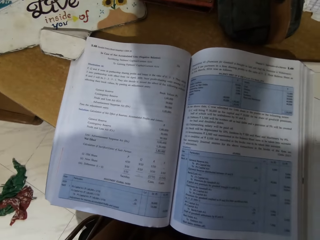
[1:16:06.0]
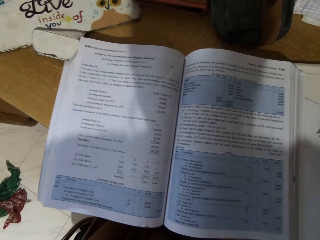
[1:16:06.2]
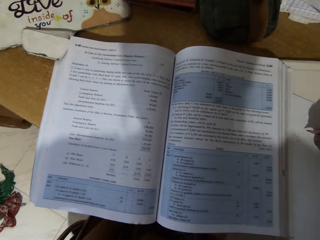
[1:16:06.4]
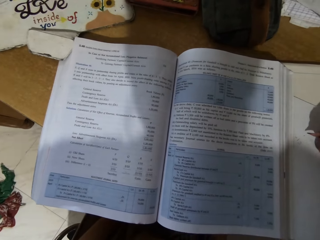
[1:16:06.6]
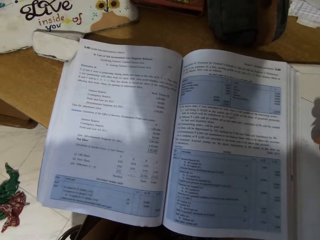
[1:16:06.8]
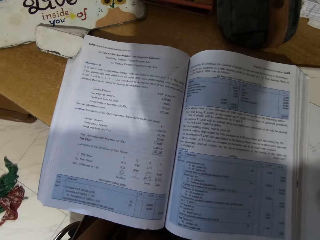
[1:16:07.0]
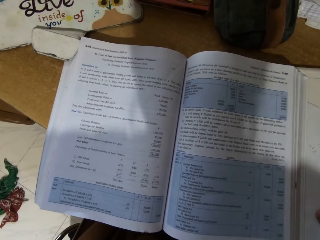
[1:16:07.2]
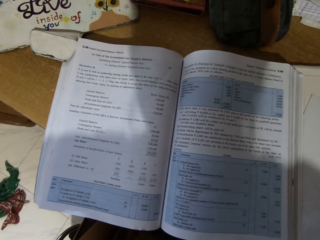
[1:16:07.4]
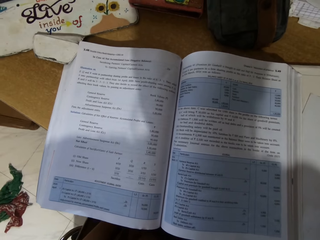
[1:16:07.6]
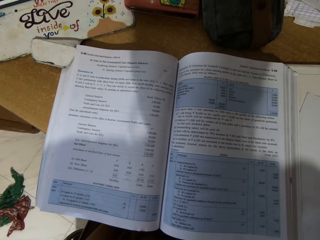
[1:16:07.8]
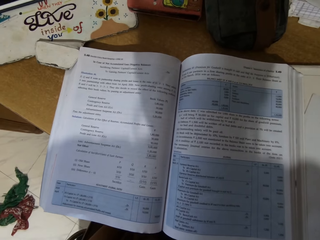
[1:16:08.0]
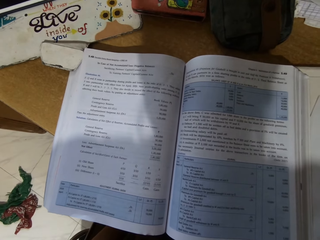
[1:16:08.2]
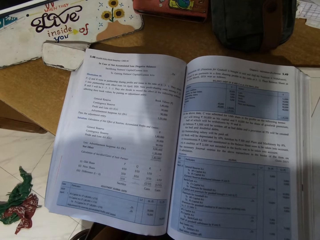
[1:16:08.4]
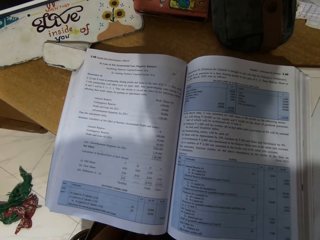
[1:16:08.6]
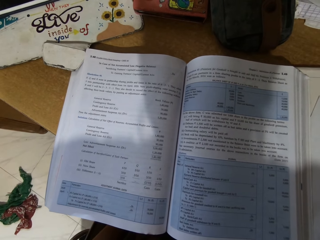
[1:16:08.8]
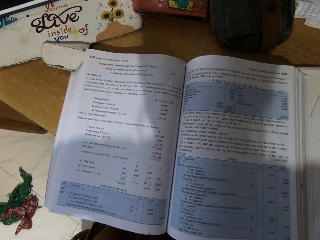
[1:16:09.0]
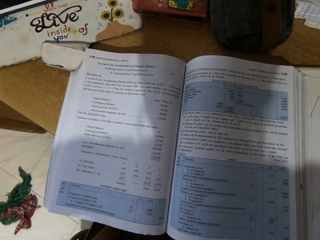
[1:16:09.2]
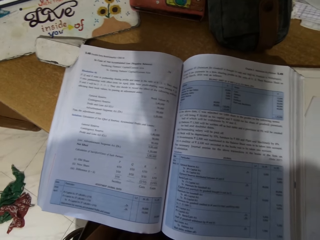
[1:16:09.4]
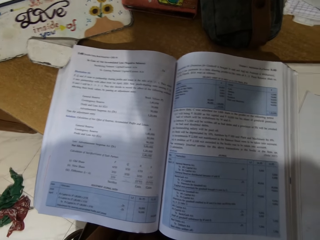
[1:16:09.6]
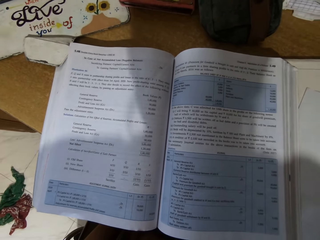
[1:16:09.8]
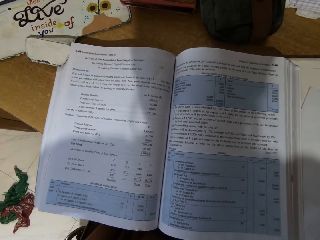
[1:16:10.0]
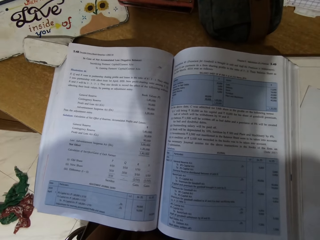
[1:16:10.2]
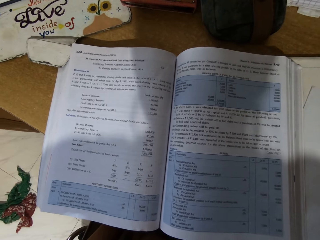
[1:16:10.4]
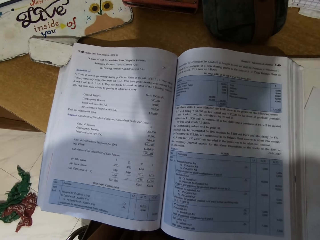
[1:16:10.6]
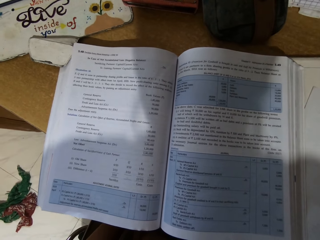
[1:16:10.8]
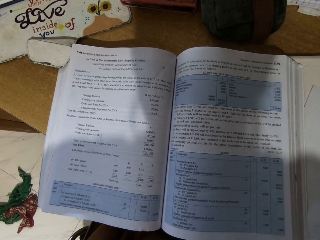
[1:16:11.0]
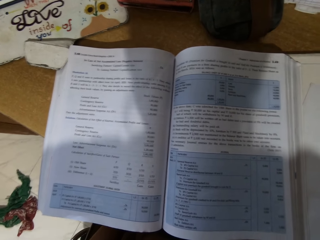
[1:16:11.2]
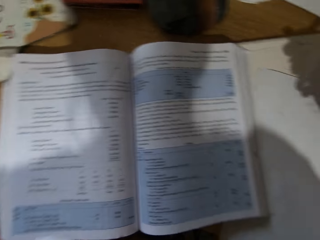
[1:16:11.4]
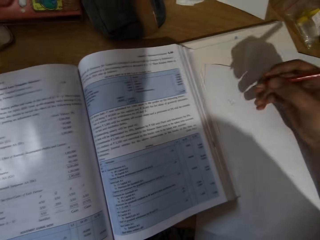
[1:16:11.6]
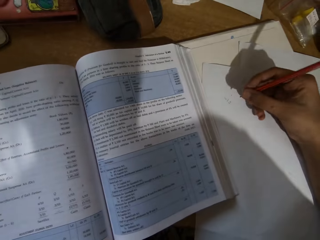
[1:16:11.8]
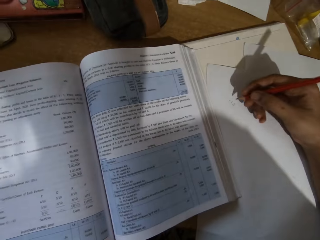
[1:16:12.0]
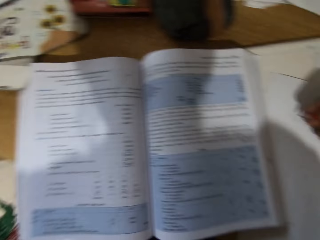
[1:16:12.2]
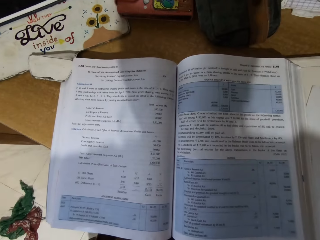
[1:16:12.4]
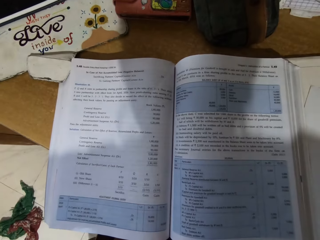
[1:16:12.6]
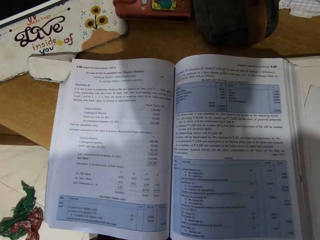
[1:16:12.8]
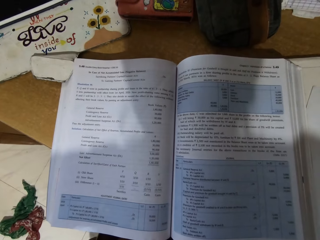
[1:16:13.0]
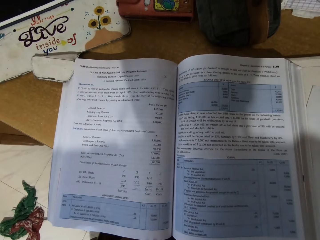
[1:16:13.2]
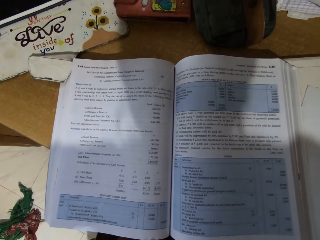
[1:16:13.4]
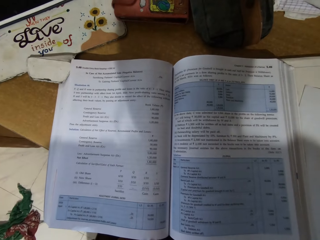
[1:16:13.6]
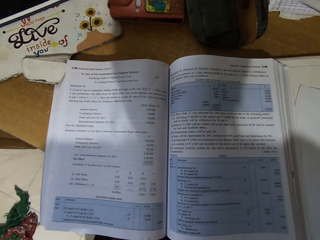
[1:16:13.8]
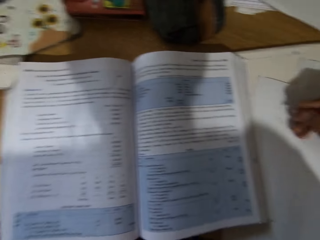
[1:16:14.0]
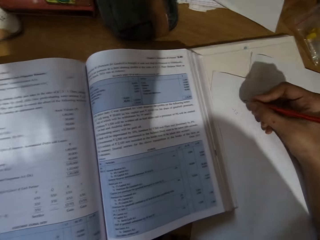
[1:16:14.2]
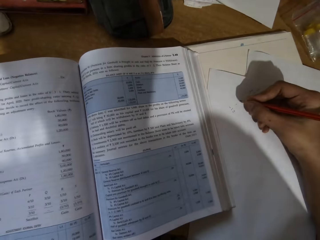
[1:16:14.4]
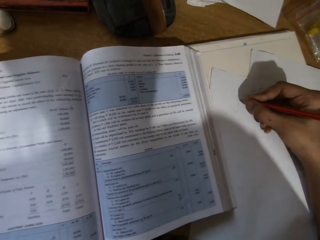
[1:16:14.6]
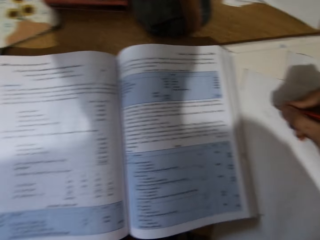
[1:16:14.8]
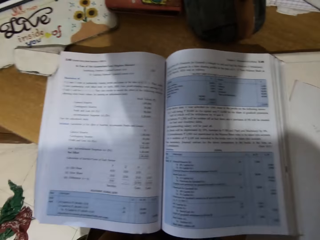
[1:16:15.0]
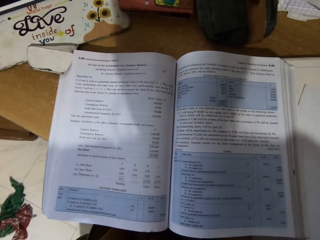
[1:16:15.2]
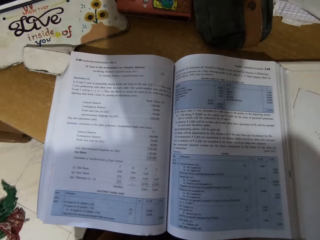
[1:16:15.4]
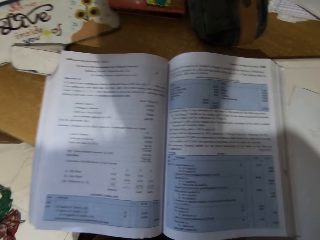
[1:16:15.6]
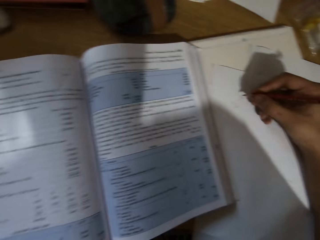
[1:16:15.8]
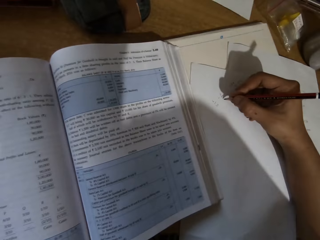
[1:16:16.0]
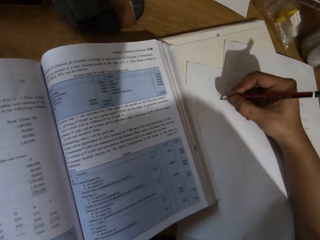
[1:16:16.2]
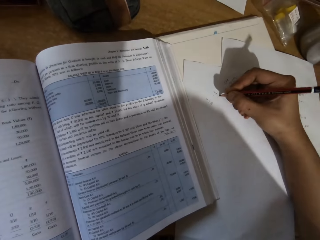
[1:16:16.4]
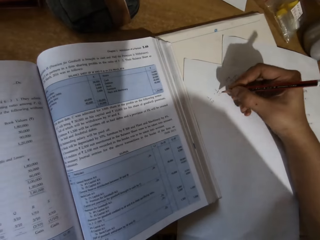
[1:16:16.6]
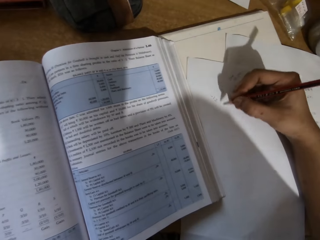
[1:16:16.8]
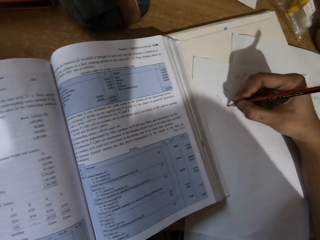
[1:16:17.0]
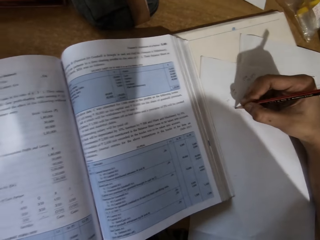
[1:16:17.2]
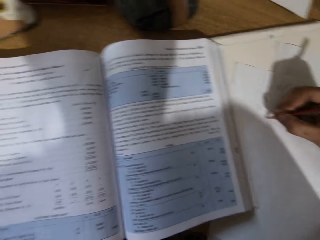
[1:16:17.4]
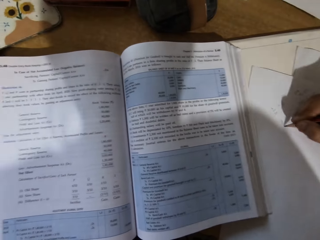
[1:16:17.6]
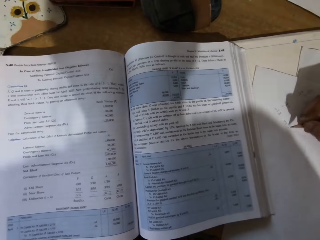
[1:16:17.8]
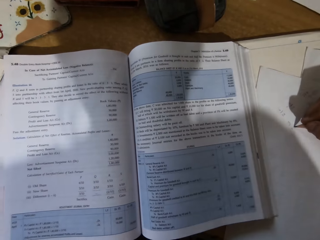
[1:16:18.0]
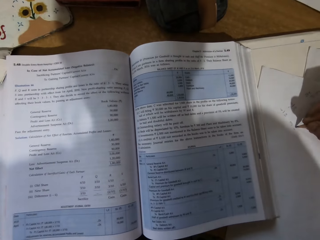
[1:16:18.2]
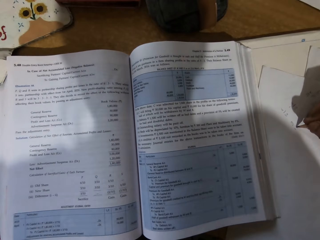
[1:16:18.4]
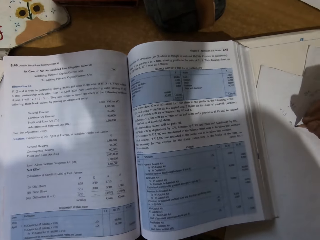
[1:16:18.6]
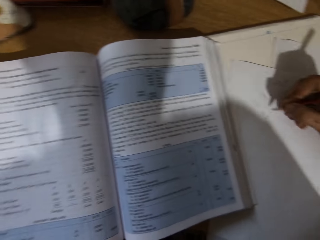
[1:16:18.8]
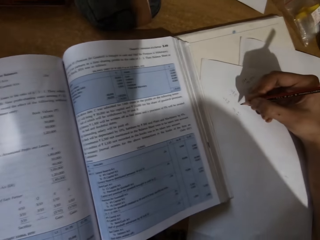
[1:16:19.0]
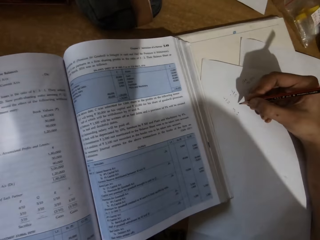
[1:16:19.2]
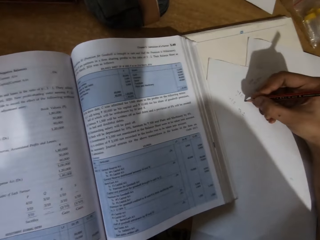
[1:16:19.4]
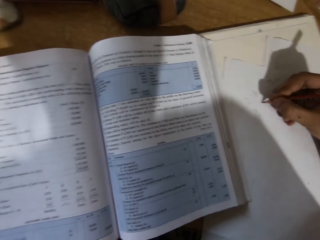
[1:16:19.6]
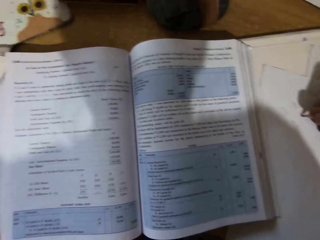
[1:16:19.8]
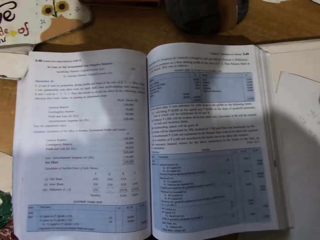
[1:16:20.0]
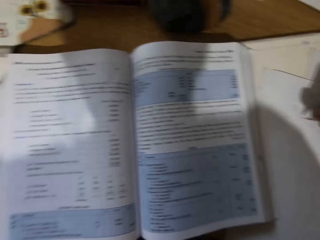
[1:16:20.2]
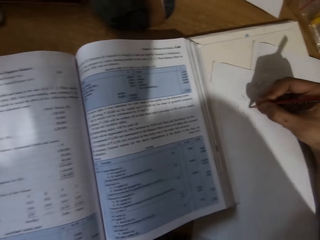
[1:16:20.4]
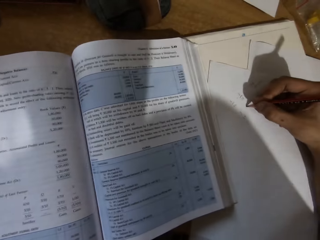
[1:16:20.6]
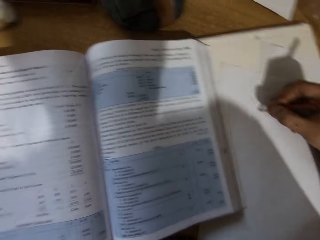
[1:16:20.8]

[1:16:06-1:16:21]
The camera wearer reads from the textbook. They write on the paper with a pencil.

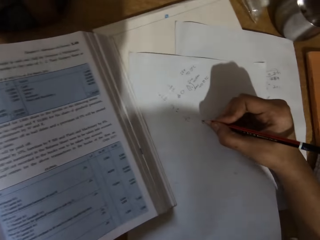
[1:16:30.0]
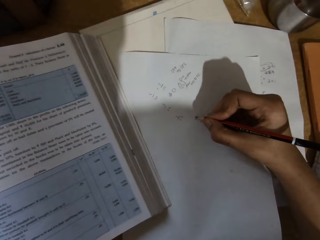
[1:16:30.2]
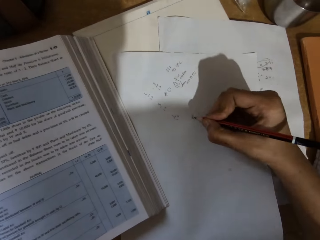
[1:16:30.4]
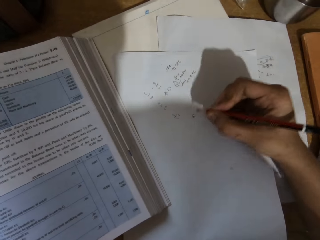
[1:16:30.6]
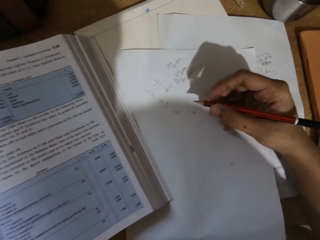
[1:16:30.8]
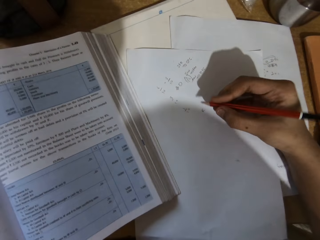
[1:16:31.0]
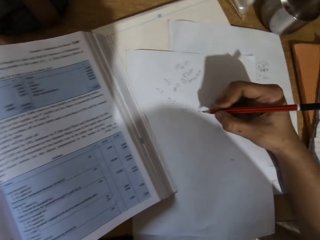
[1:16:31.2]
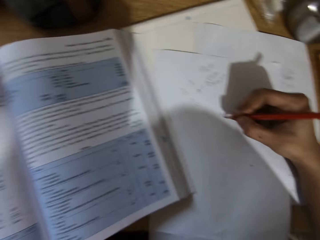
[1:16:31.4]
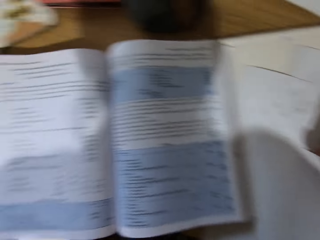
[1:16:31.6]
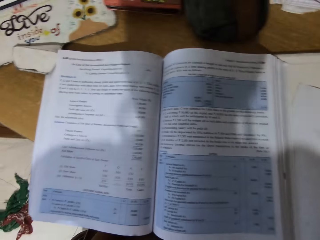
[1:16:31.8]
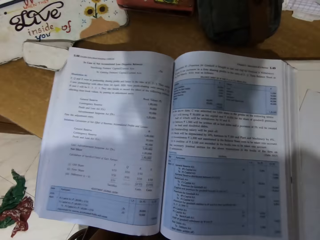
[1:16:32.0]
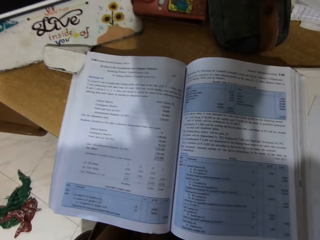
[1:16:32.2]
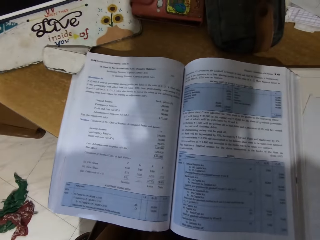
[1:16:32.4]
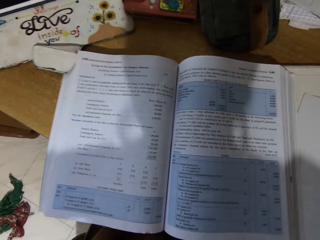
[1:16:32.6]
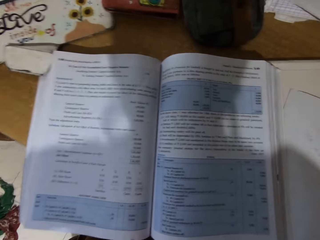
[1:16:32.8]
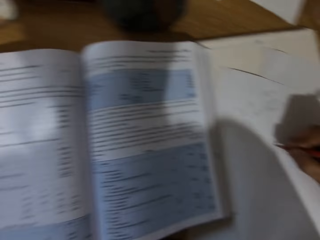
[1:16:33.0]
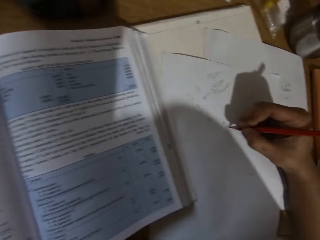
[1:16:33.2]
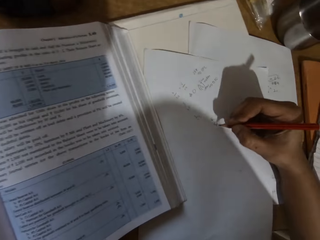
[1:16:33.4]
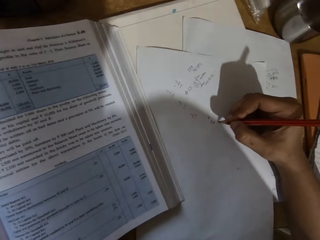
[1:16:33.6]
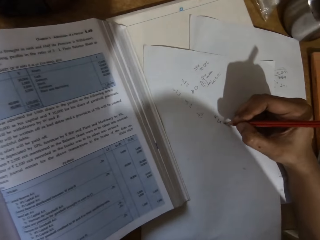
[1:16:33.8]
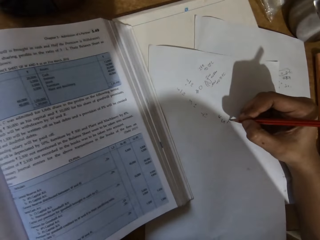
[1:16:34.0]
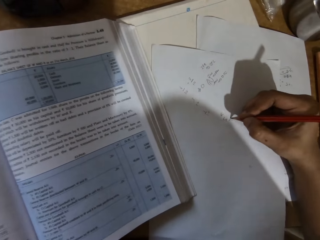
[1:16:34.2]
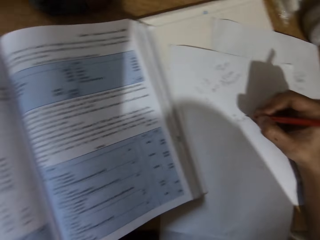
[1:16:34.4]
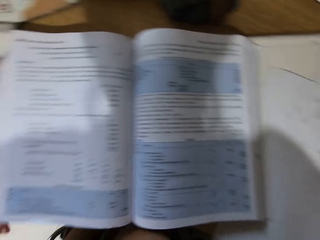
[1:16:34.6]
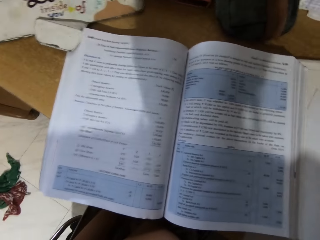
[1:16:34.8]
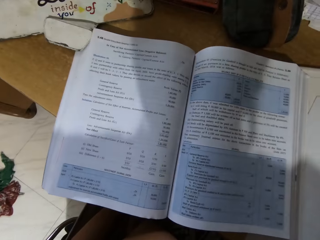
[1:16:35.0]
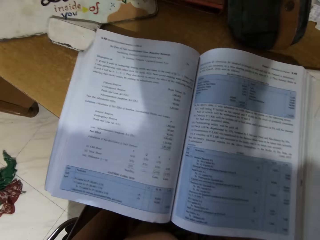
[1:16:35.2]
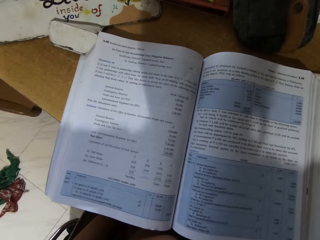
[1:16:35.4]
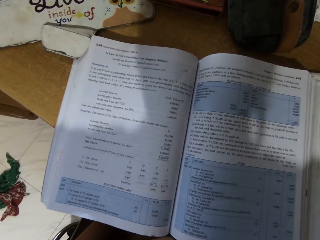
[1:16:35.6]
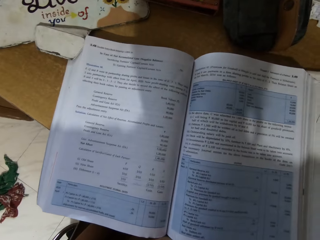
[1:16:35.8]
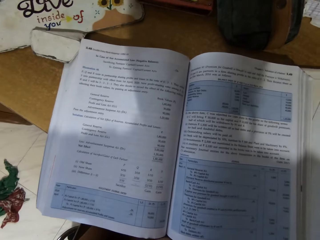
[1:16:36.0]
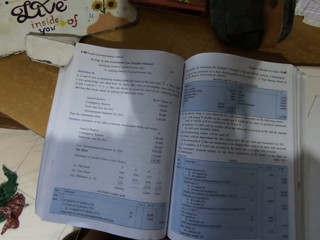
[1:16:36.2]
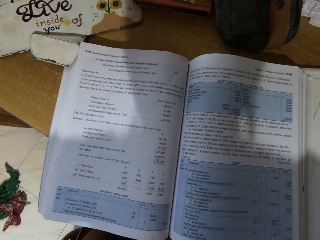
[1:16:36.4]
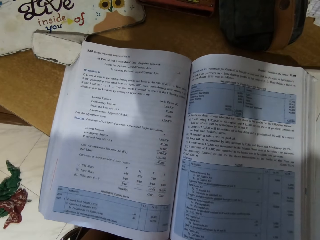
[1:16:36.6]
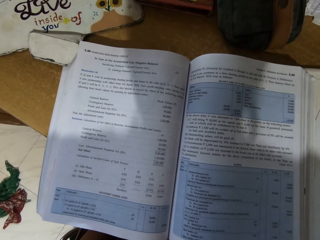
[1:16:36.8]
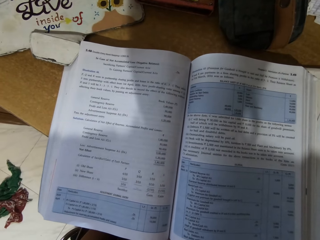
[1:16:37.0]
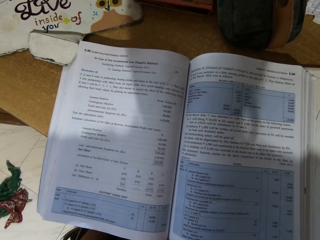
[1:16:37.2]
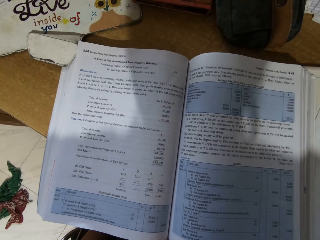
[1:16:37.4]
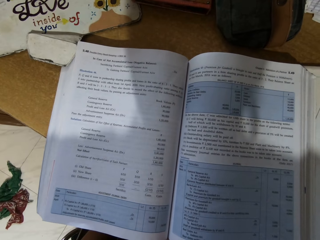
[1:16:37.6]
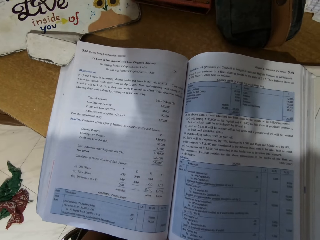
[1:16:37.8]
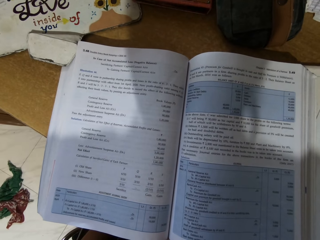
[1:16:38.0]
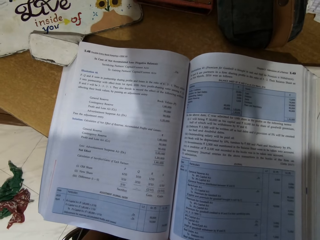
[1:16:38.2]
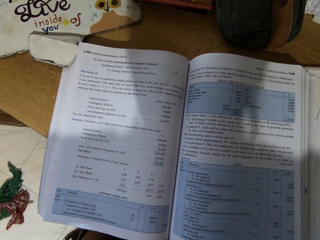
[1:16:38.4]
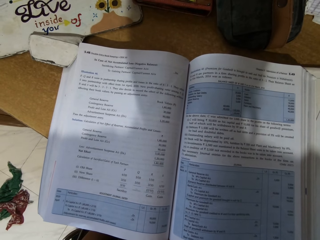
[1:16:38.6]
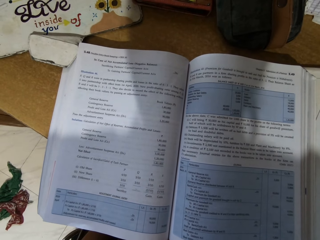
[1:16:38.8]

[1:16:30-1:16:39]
The camera wearer writes on the paper with the pencil. They look at the book. They write on the paper with the pencil. They look at the book.
